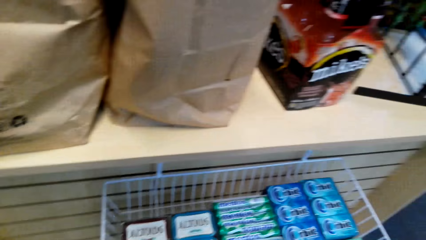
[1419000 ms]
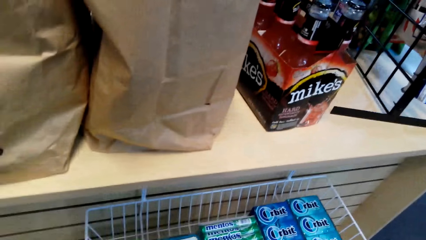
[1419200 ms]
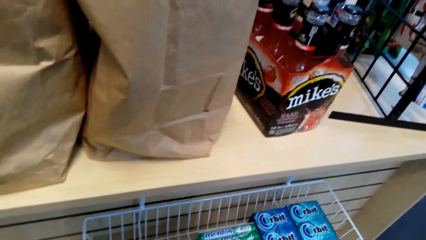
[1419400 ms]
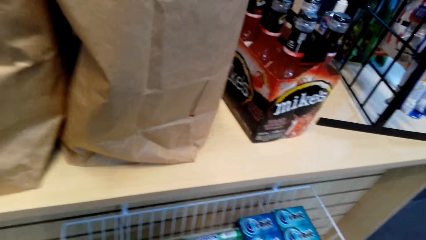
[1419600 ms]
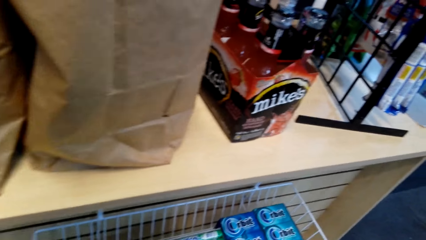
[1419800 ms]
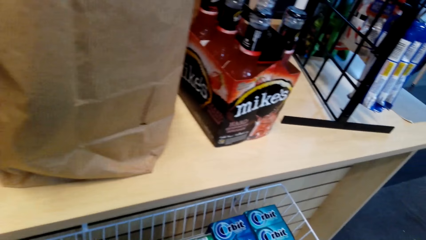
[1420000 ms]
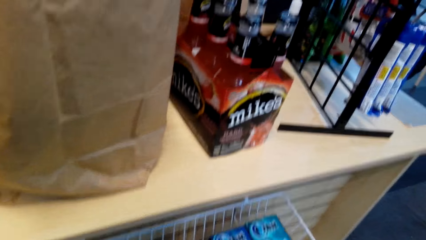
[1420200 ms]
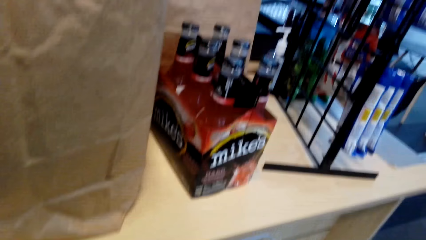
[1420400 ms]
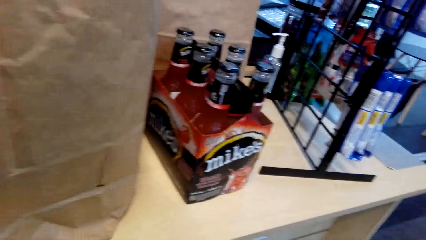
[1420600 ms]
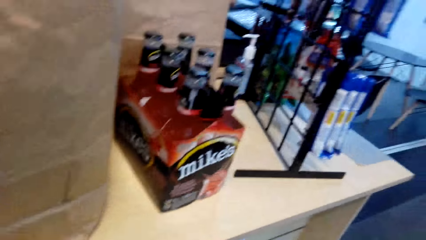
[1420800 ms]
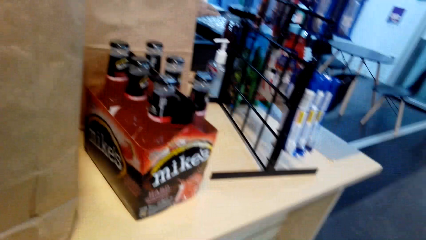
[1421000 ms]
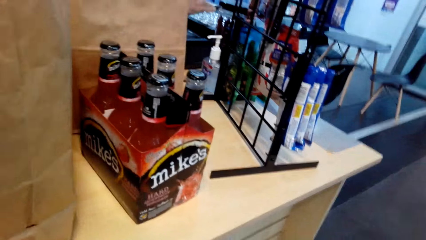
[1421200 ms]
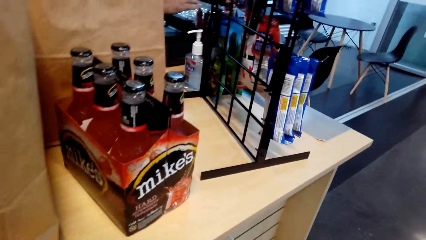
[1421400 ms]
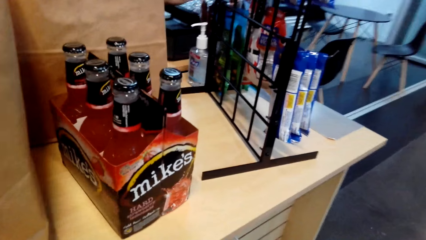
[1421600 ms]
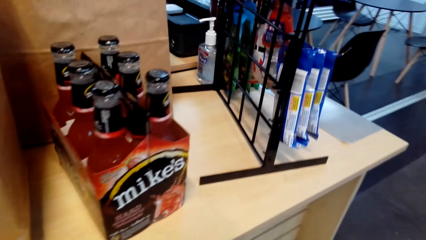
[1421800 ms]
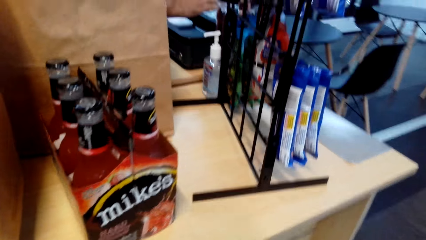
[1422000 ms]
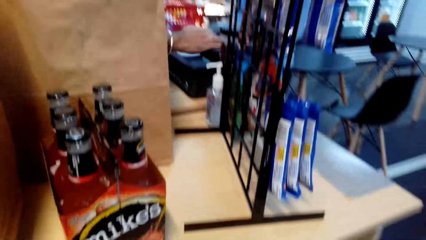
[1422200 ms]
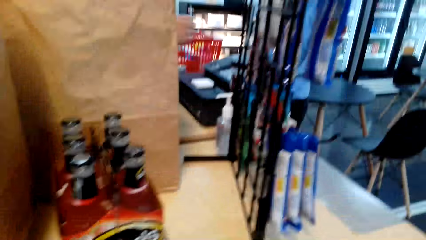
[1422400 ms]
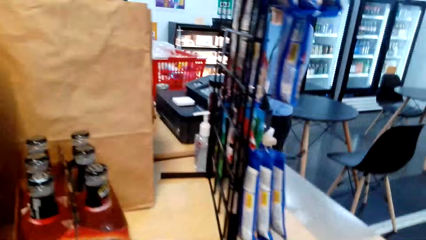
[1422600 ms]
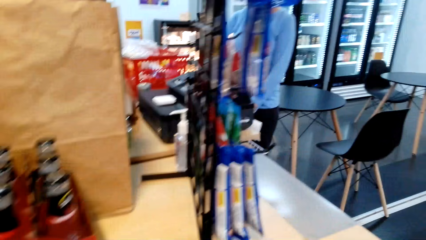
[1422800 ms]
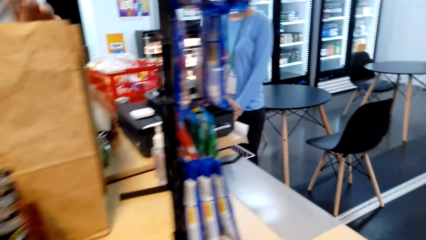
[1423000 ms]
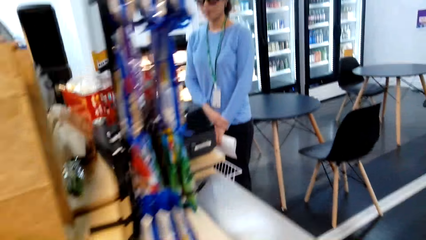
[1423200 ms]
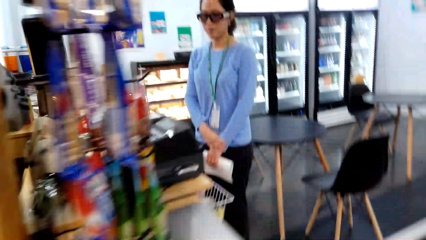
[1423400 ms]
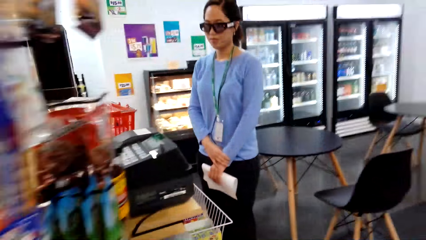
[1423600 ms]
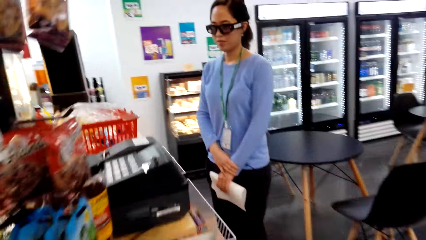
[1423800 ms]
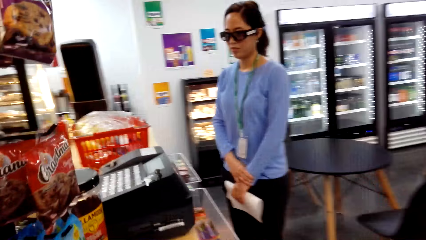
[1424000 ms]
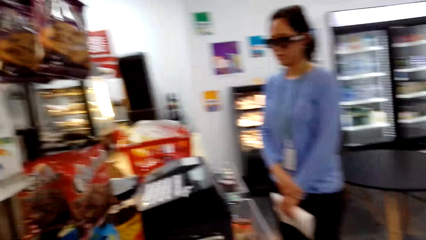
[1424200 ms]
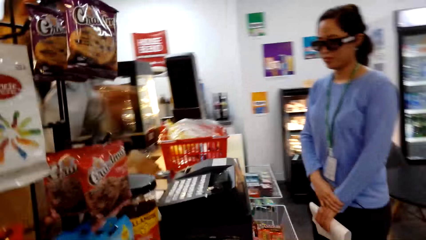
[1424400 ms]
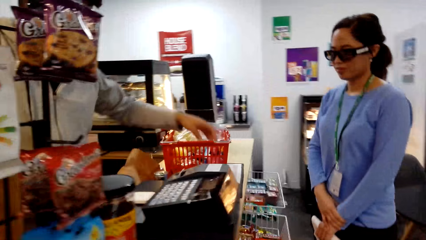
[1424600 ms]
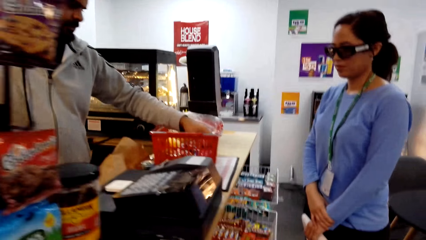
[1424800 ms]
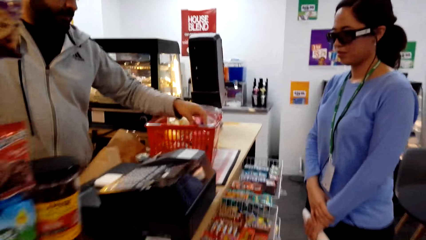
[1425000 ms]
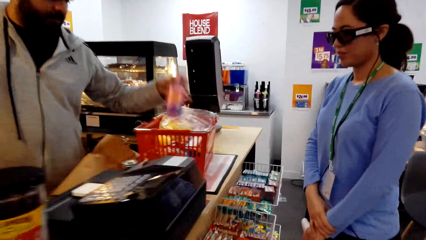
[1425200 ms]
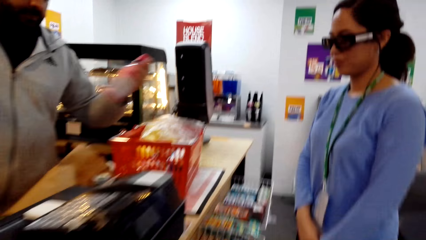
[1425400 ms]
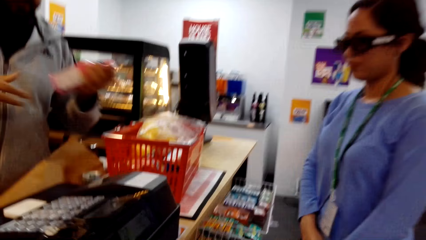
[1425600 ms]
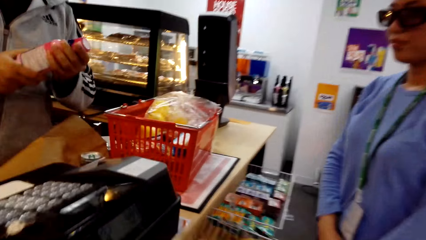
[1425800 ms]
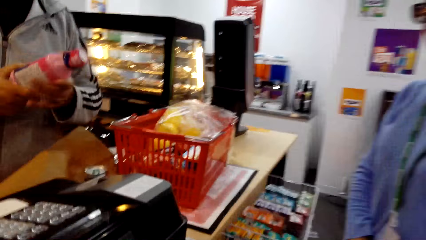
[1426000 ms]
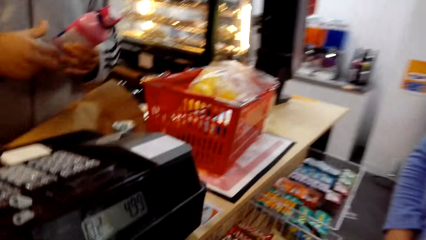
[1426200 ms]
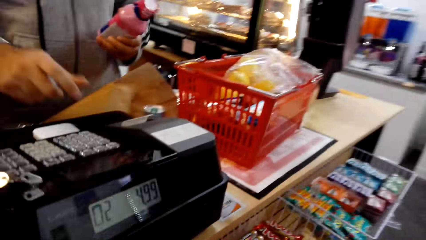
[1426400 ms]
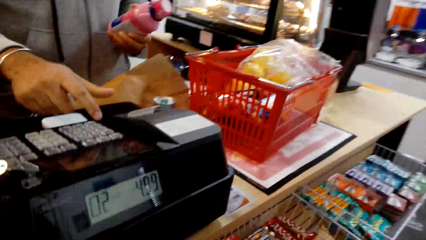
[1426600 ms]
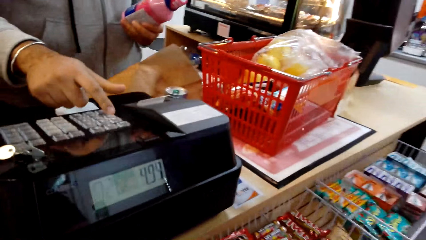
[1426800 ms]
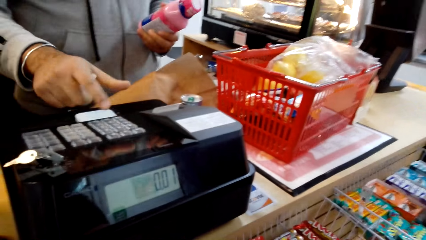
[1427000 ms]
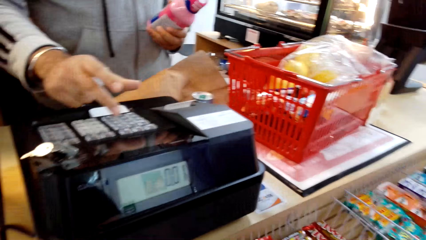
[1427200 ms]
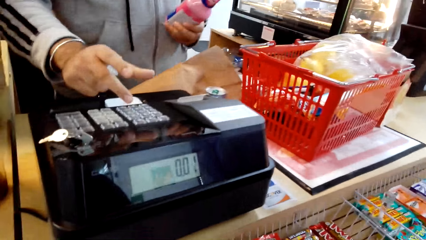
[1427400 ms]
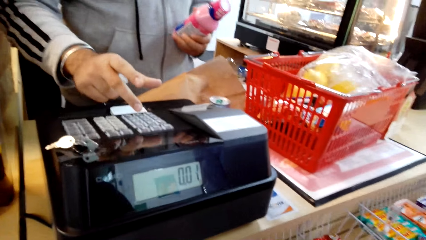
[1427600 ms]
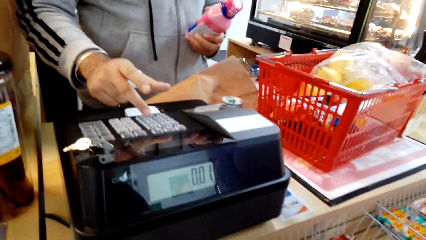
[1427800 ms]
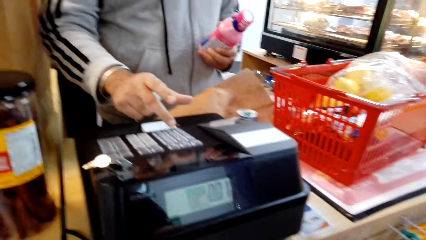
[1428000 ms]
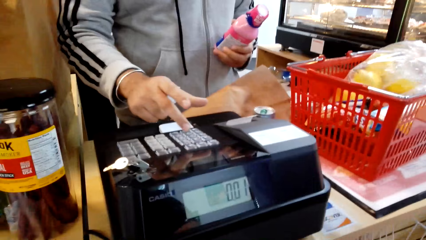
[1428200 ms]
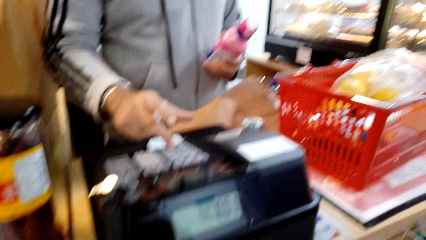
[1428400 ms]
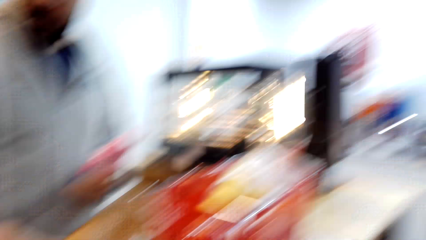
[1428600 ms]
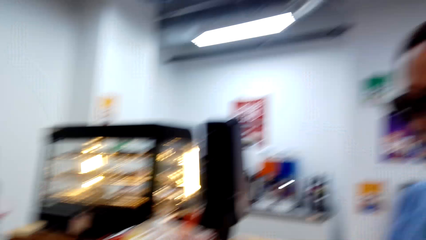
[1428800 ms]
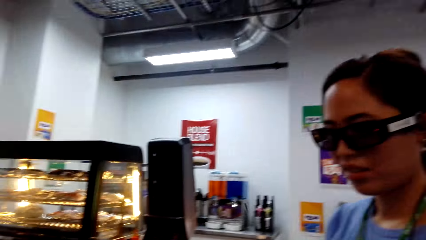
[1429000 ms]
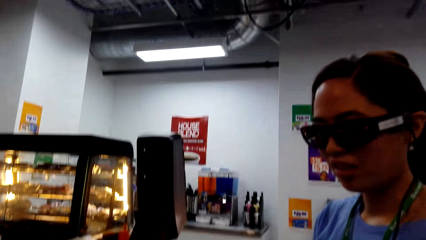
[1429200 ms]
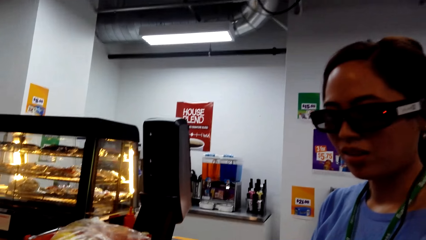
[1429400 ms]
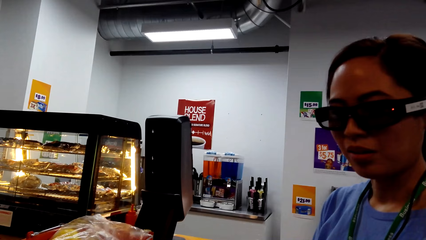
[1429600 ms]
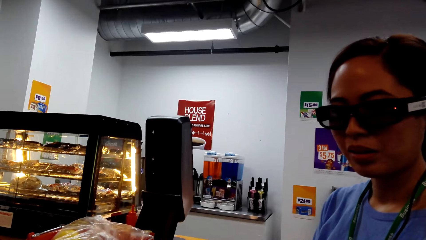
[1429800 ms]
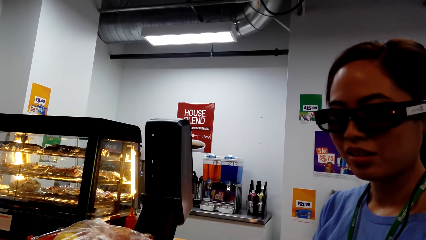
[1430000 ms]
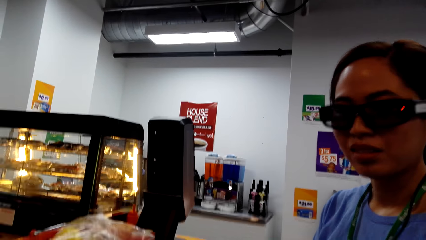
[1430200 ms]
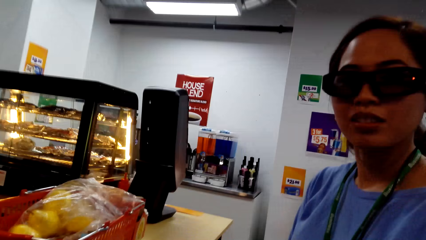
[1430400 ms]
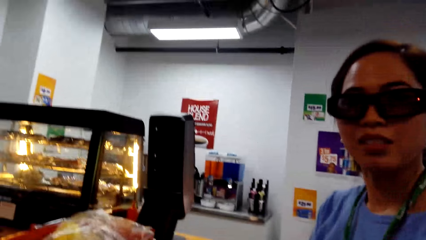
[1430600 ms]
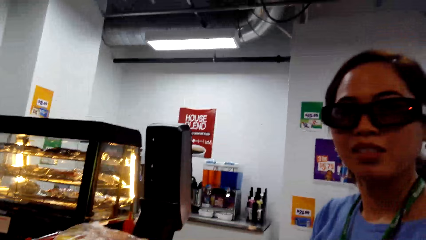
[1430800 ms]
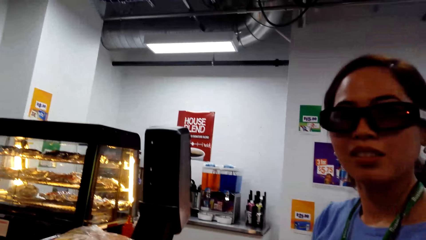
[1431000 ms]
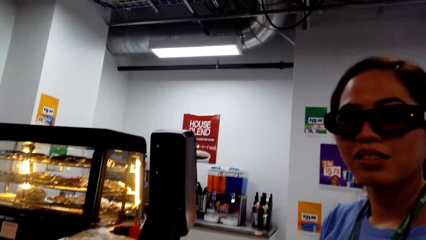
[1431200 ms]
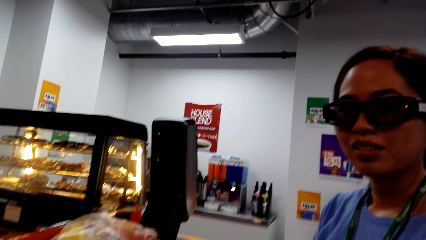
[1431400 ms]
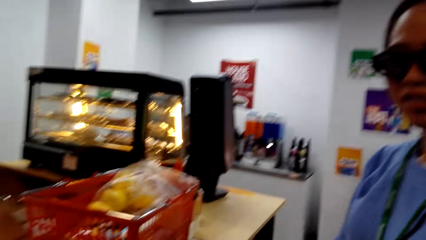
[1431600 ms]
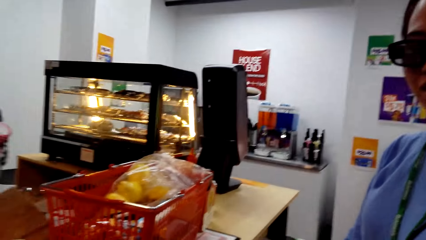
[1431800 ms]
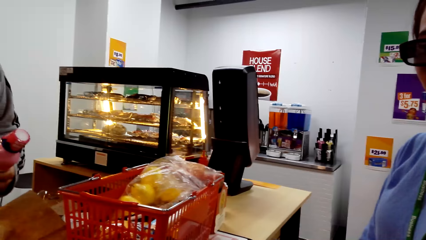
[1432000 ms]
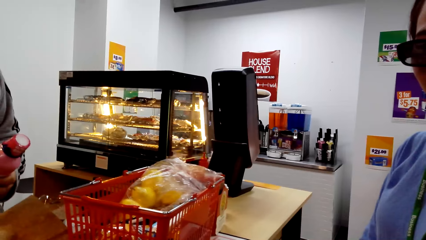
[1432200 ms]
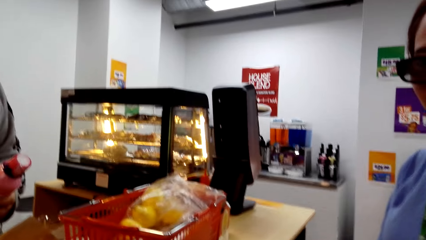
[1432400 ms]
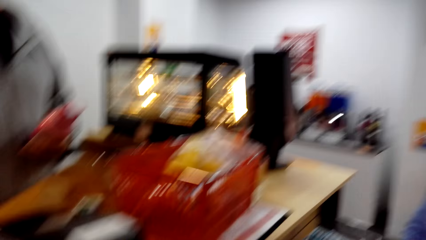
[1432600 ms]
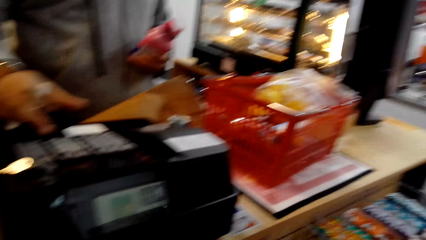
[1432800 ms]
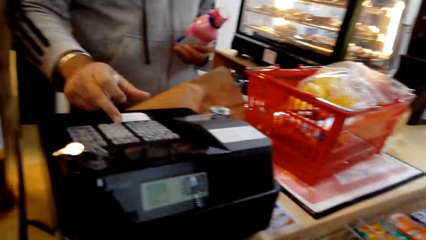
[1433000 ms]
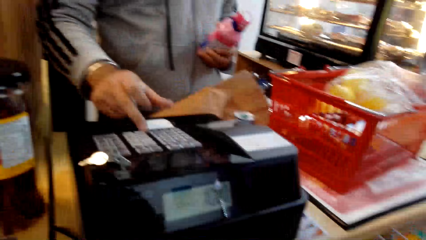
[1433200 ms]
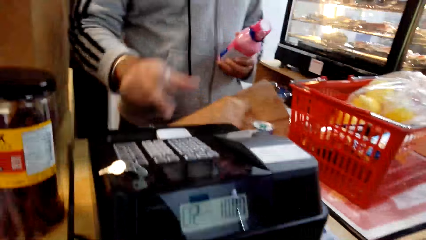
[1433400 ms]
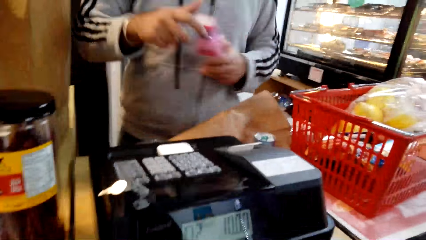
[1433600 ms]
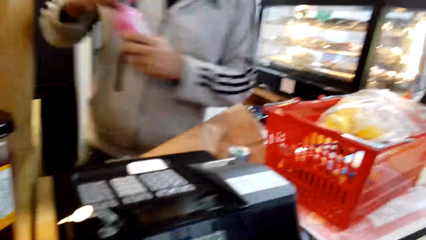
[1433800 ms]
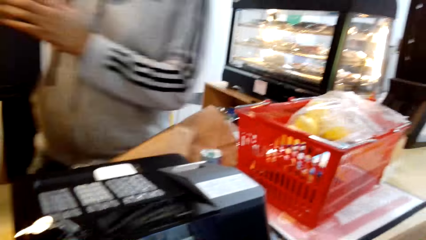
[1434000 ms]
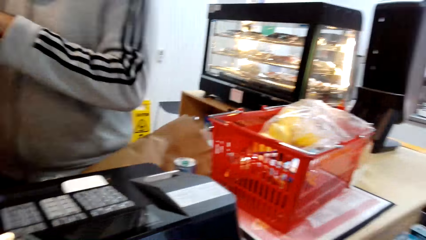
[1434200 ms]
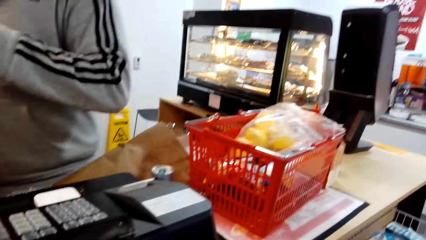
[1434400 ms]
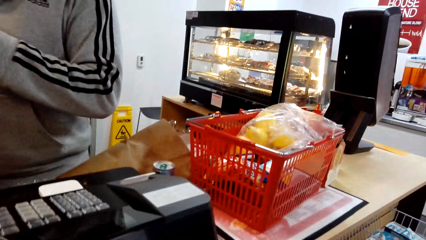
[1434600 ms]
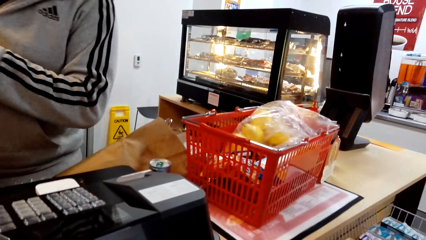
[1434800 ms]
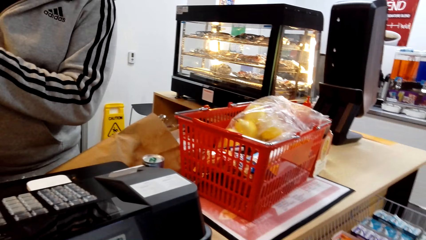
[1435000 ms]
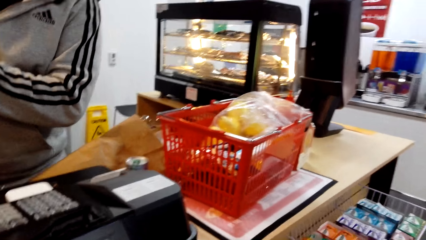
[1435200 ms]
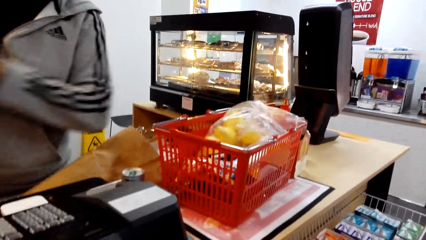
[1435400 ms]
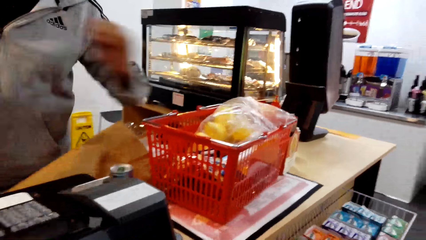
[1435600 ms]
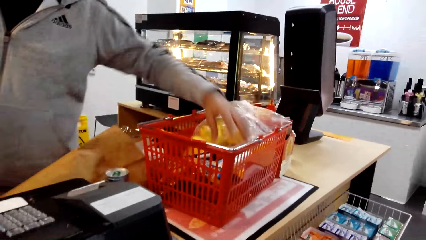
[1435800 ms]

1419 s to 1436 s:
The camera wearer converses to a woman. A man packed the item and clicks the paying machine. The camera wearer converses to the woman.
